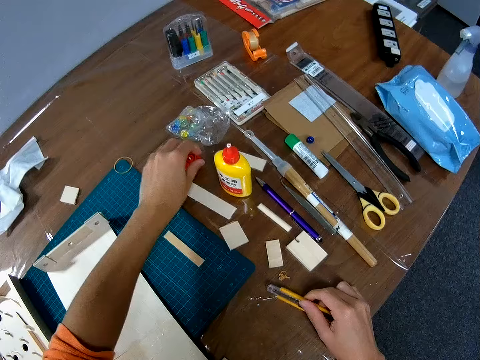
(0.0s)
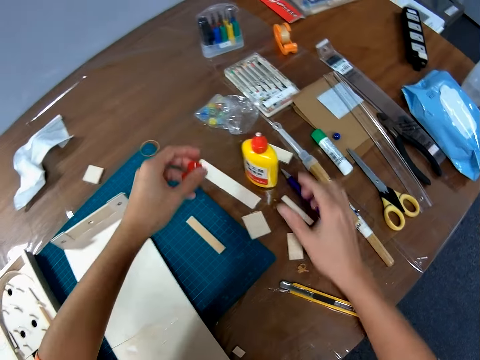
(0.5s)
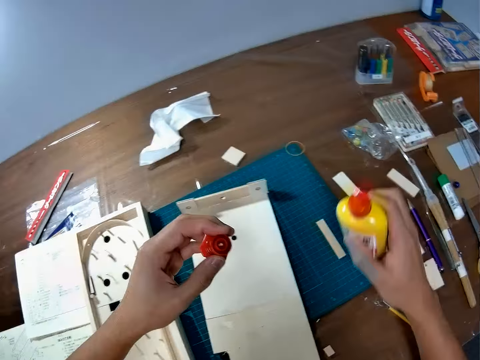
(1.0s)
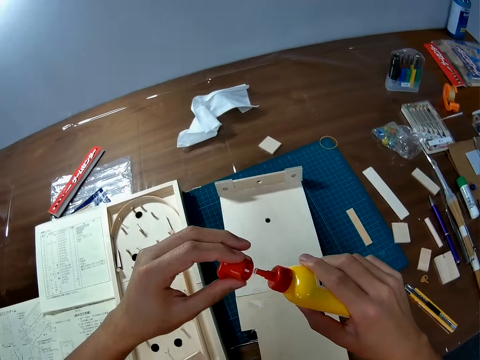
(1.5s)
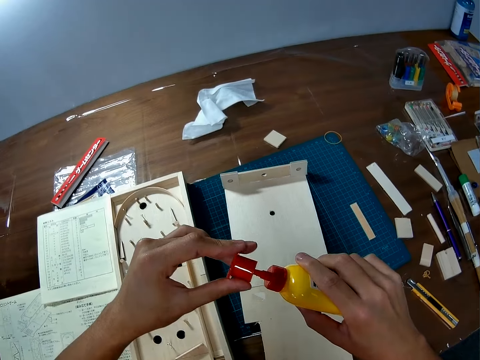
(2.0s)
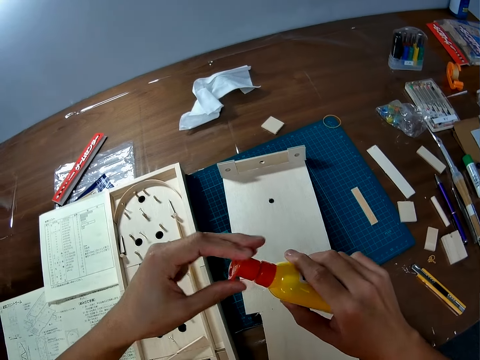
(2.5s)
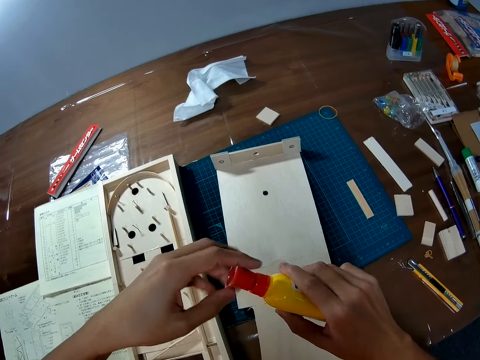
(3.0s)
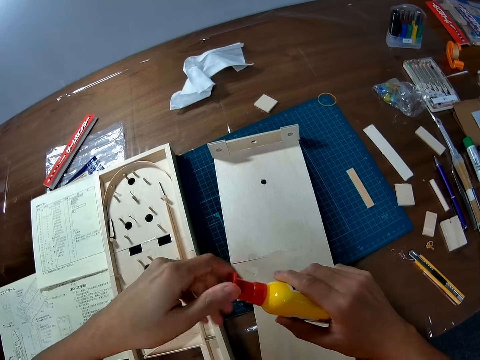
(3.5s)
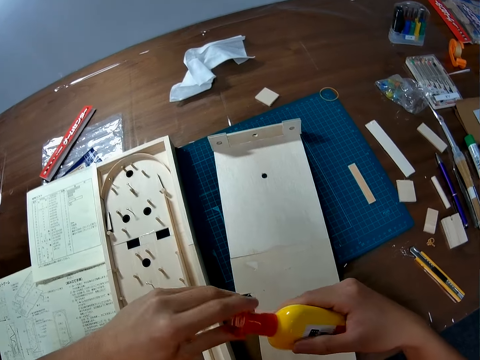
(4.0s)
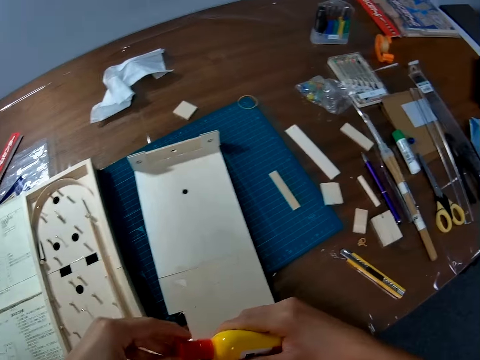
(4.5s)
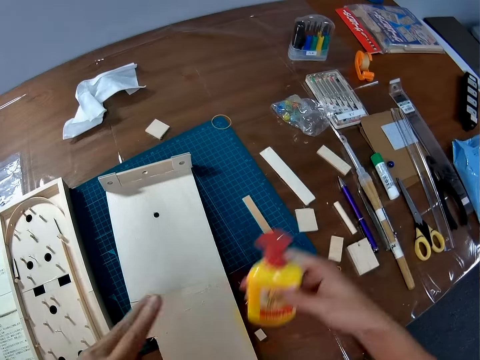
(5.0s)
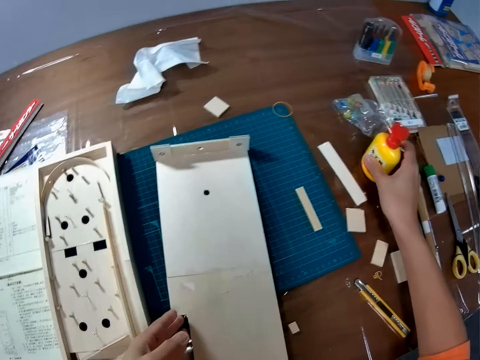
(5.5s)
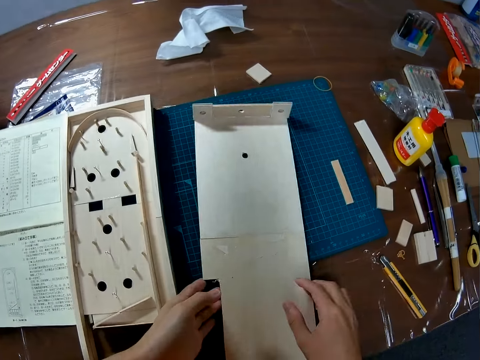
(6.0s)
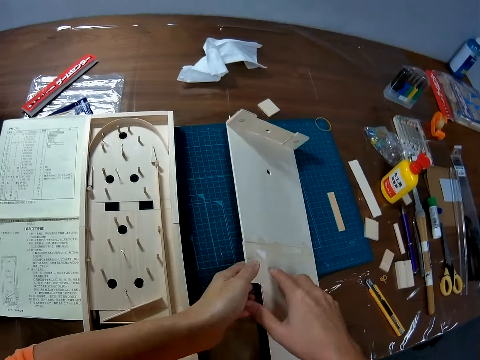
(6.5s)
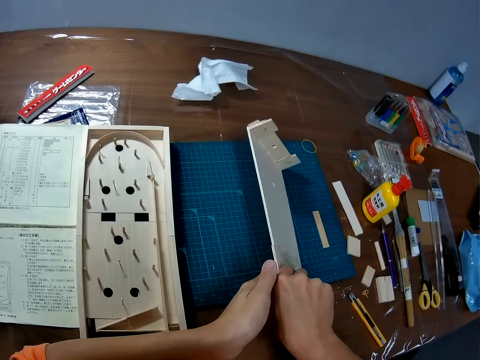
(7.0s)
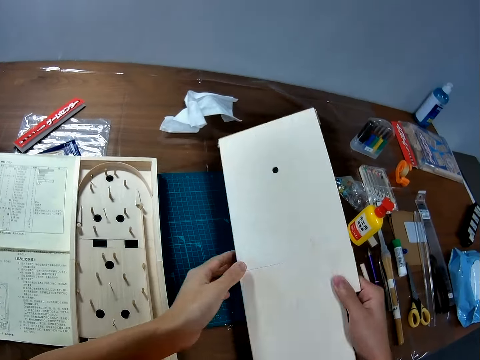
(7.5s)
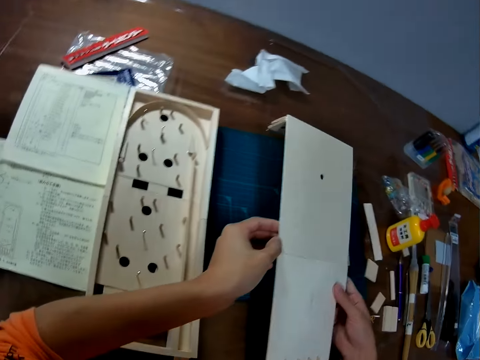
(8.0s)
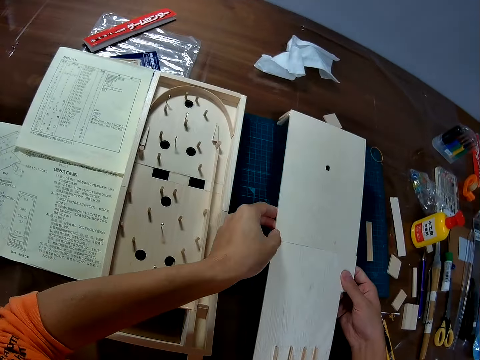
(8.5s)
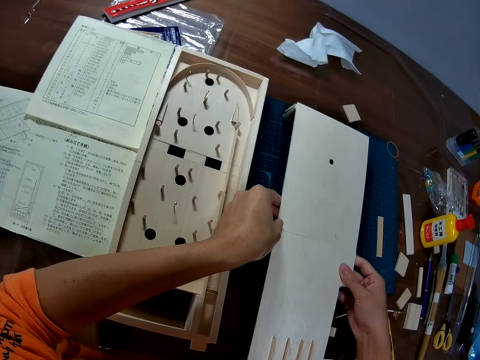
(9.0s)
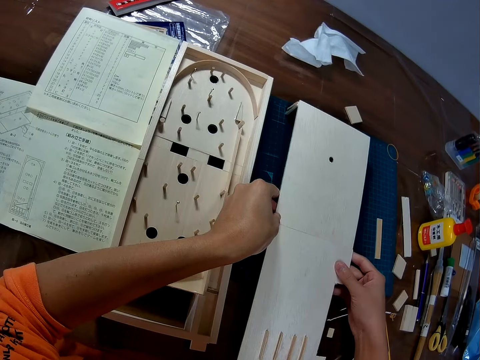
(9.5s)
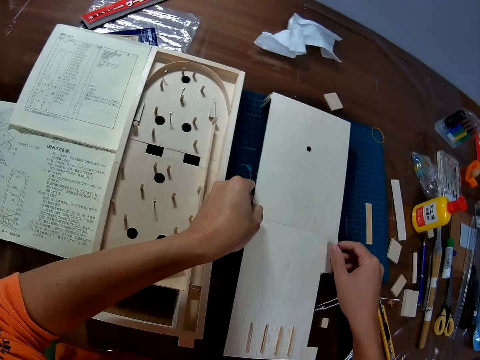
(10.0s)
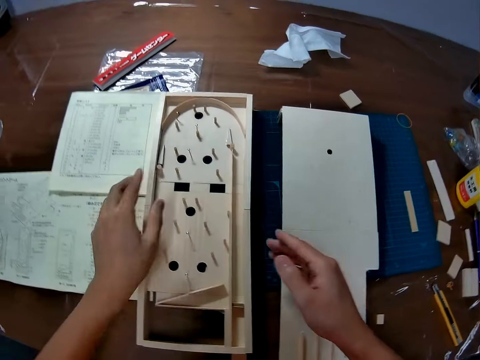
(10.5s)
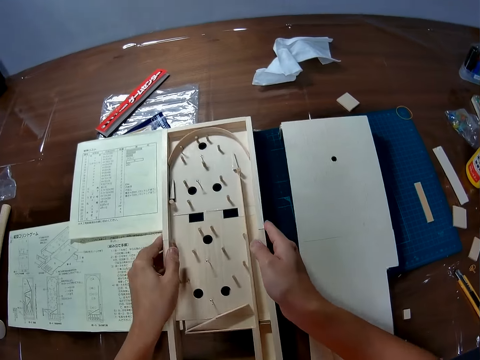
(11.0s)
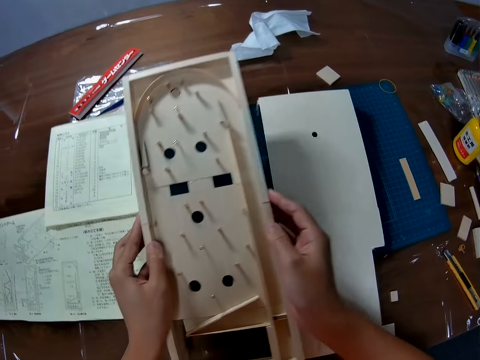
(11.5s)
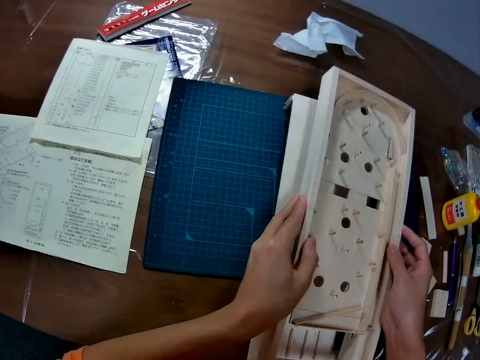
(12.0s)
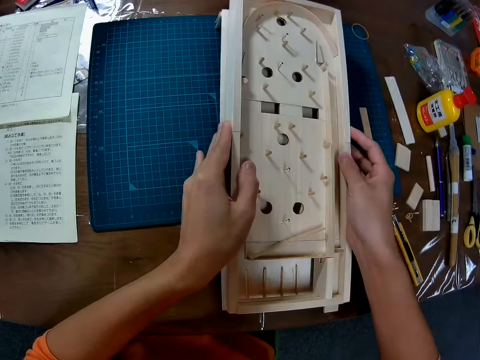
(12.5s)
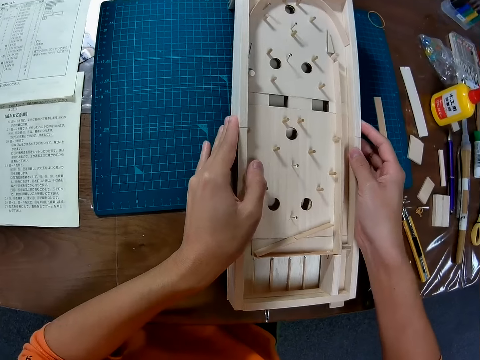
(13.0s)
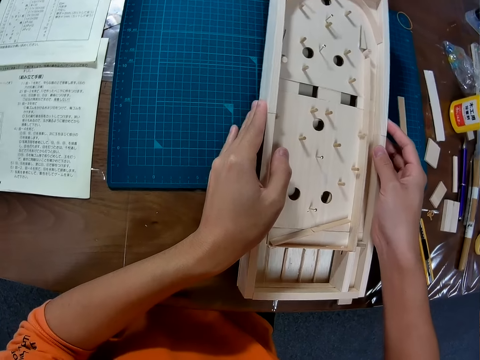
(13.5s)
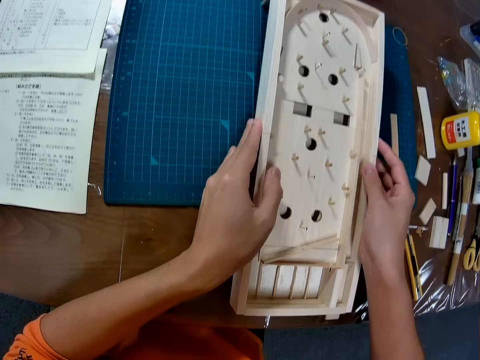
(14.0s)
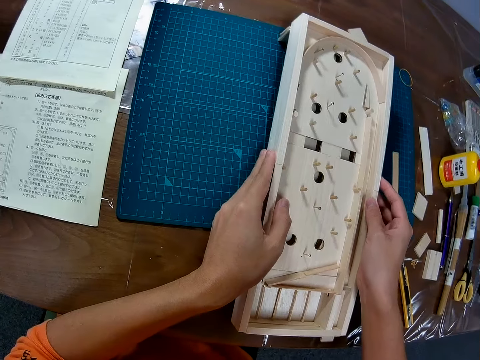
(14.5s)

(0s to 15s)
The camera wearer holds the lid of a container with his left hand. He drops a cutting blade. He picks up the lid. He takes the container or bottle of glue from a table with his right hand. He closes the bottle of glue with the lid. He puts down the bottle of glue on the table. He picks up a frame of timber or wooden craft. He turns the frame of timber on its opposite side on the table with both hands. He puts down the frame of timber. He picks up a labyrinth board or second wooden craft from the table. He places the labyrinth board on top of the frame of timber.

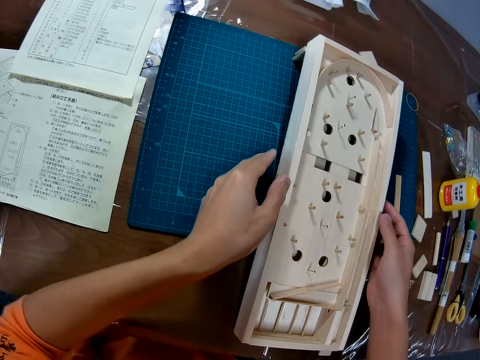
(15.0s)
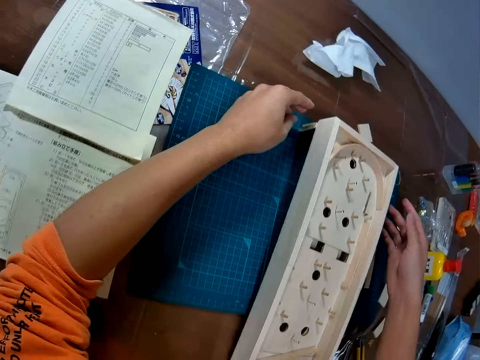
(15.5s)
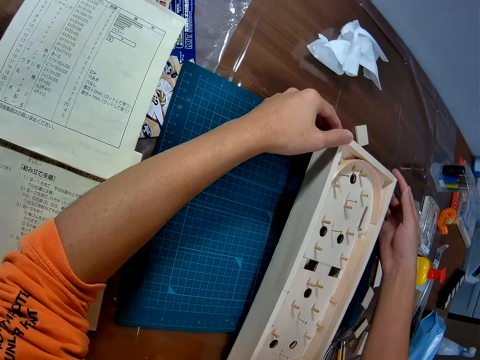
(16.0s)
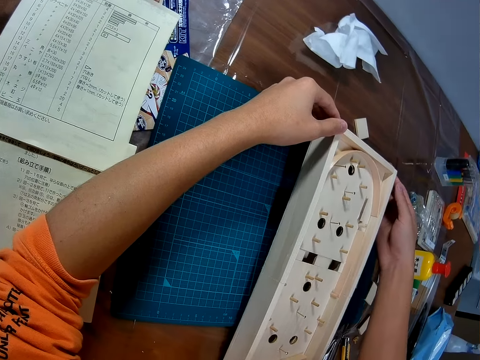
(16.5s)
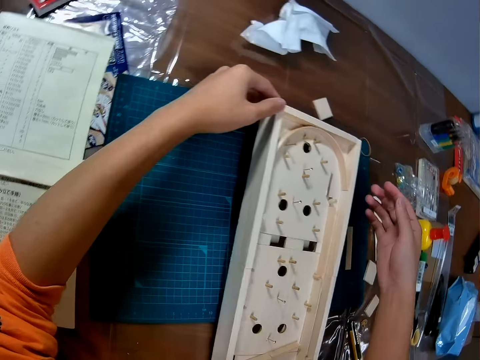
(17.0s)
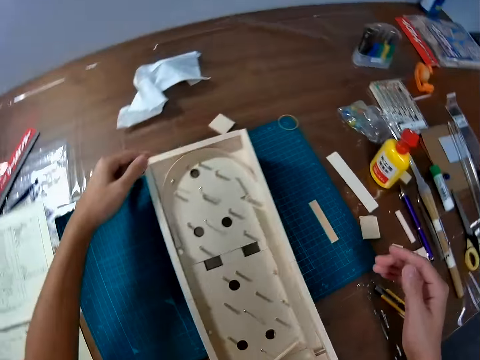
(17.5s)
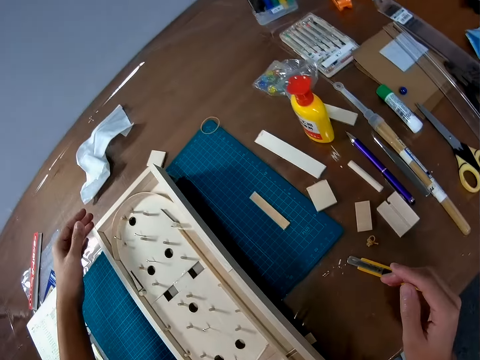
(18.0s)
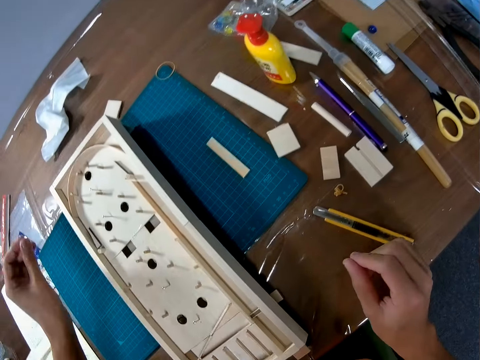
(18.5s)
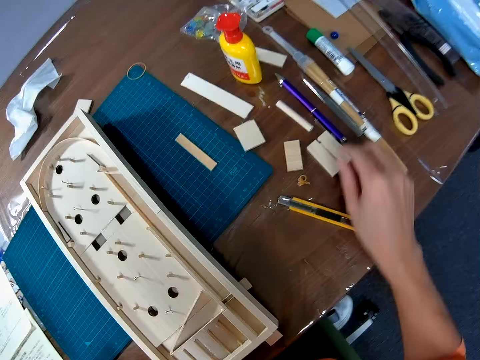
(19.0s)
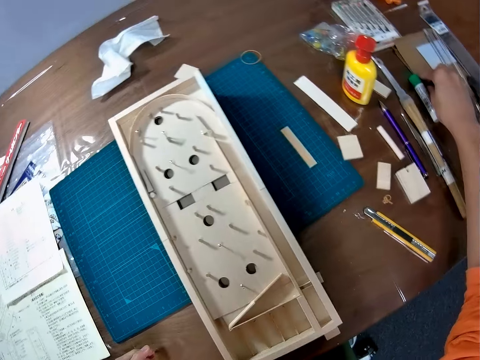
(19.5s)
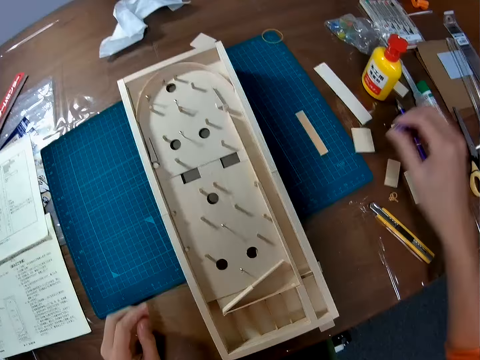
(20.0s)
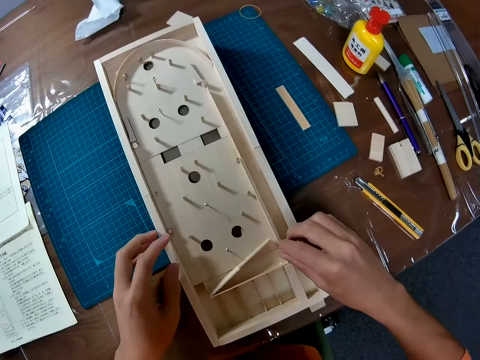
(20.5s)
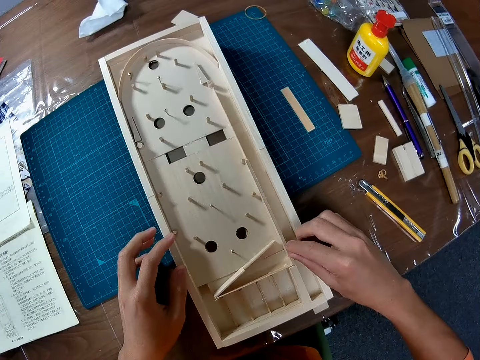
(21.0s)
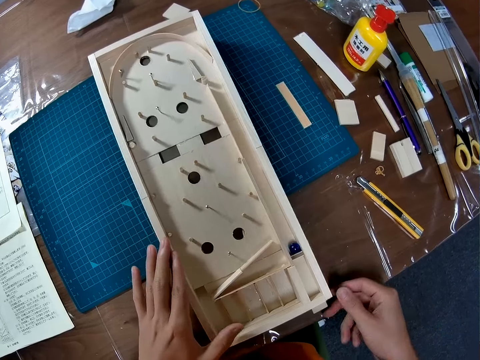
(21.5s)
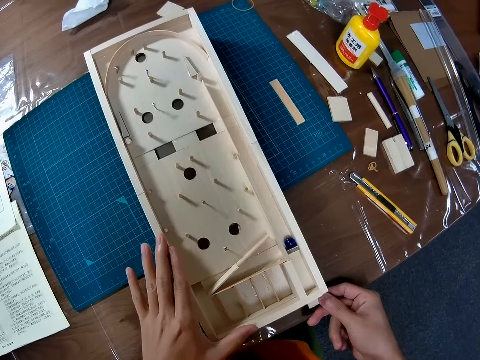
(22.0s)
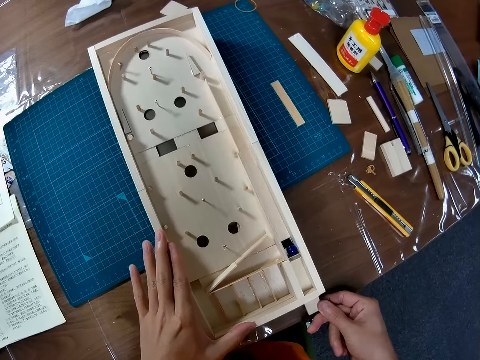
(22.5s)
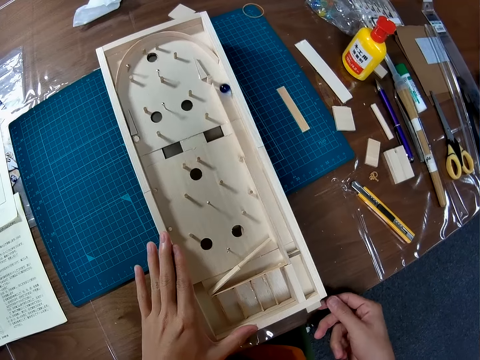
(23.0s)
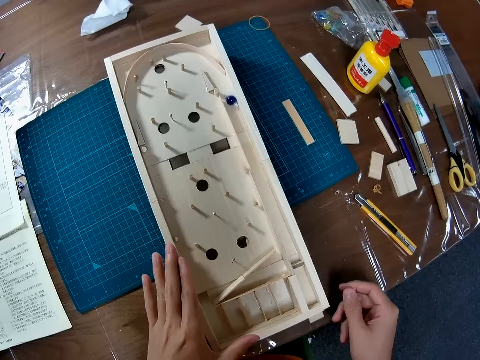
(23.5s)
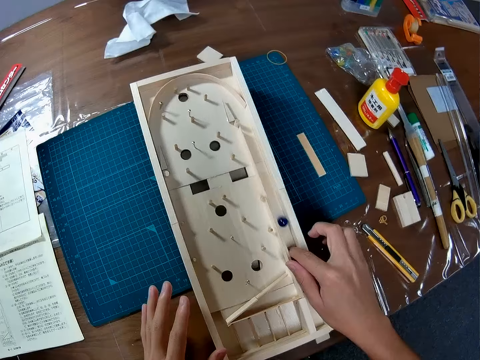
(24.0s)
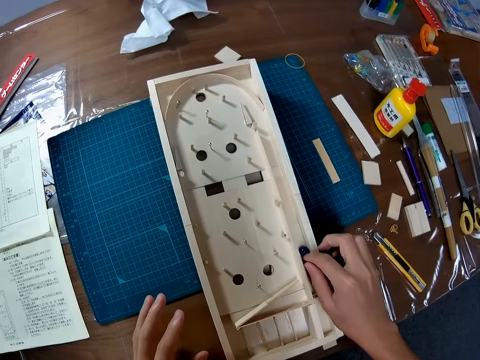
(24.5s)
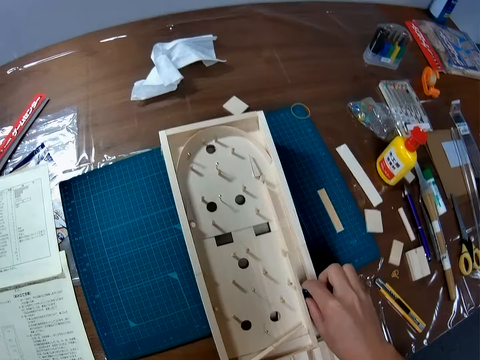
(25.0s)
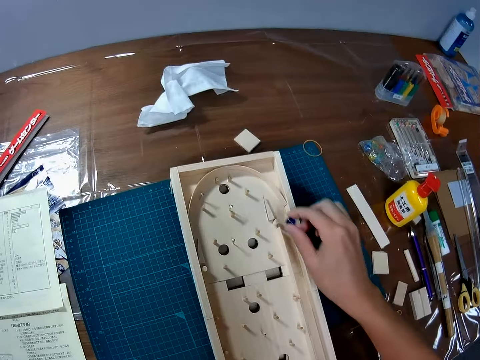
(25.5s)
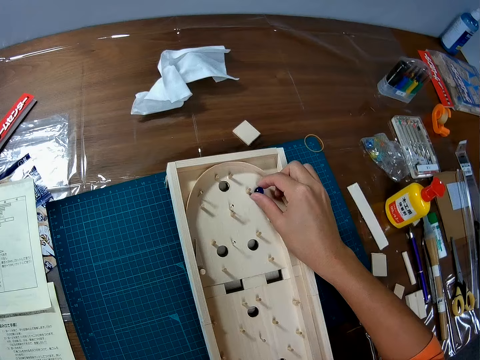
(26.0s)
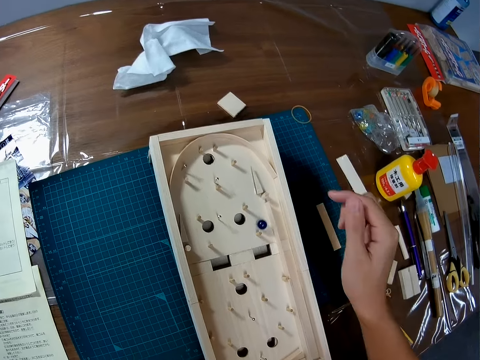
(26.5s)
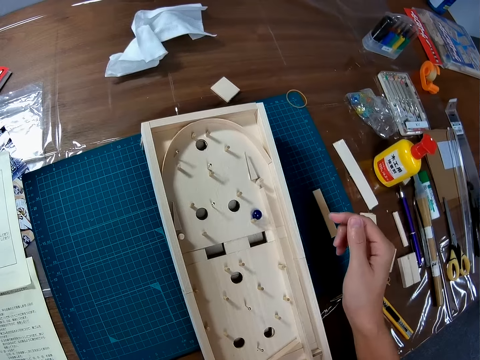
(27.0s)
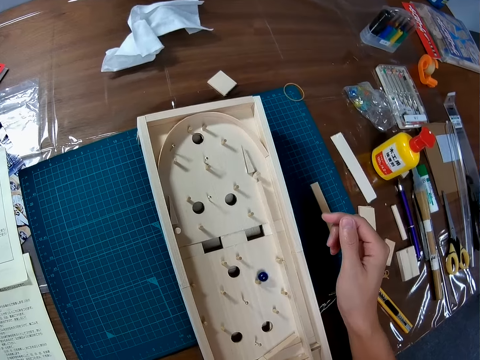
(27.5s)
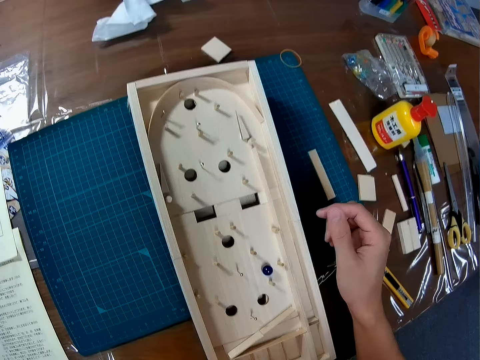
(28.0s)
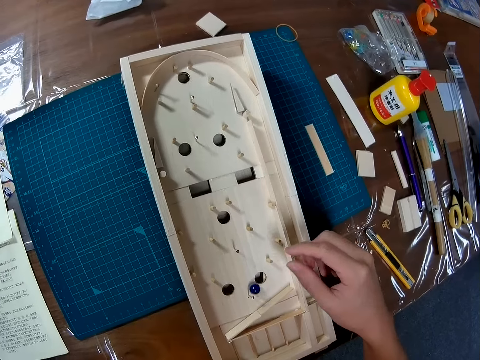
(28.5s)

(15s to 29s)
The camera wearer adjusts the labyrinth board. They align the edges of the wooden crafts. They pick up a blue marble ball from the table. They place the marble ball on the labyrinth board. They push a part of the labyrinth board that uplifts the marble ball. They launch the ball on the craft. They stop the ball with a finger on the wooden craft. They pick up the marble ball from the craft. They place the ball on the playfield section of the craft.
